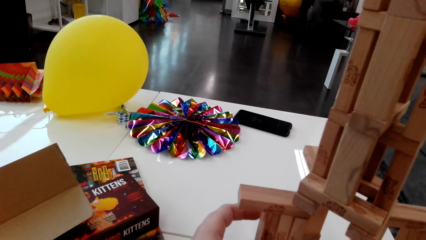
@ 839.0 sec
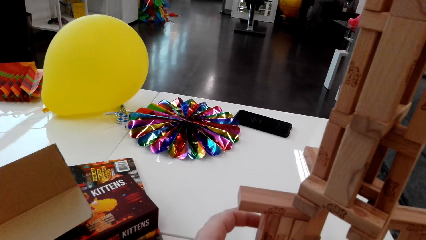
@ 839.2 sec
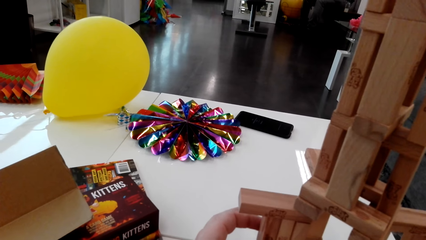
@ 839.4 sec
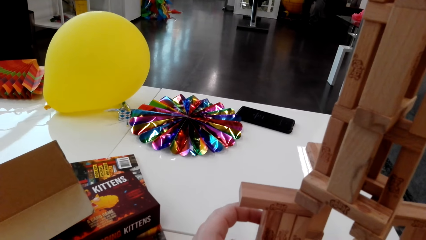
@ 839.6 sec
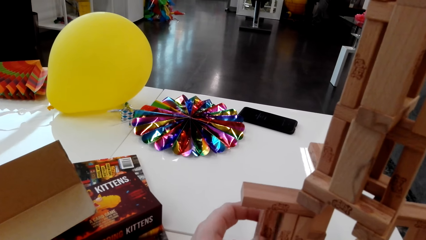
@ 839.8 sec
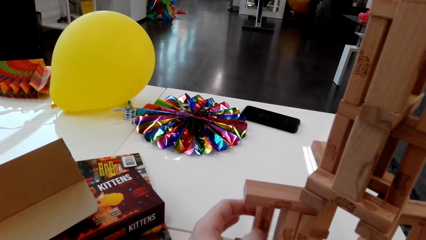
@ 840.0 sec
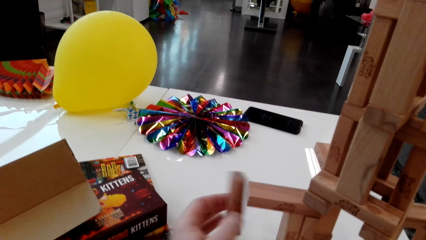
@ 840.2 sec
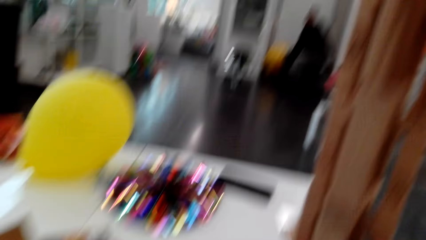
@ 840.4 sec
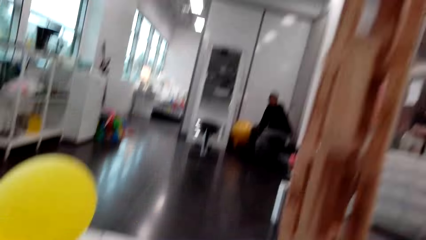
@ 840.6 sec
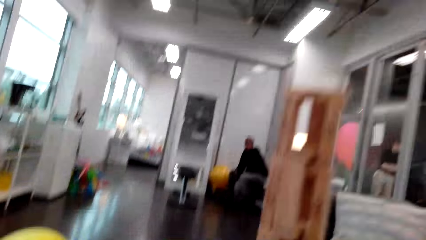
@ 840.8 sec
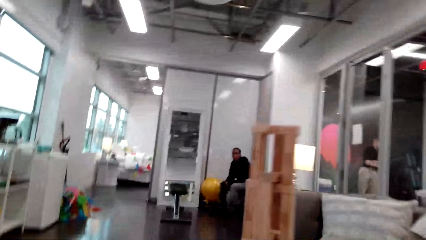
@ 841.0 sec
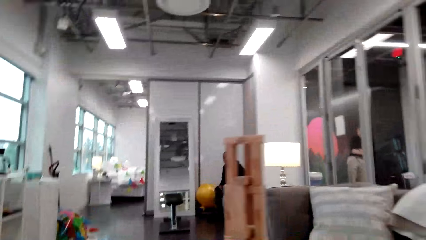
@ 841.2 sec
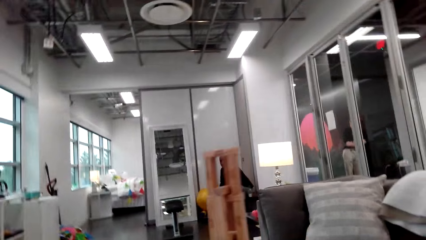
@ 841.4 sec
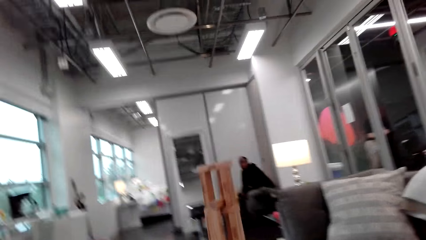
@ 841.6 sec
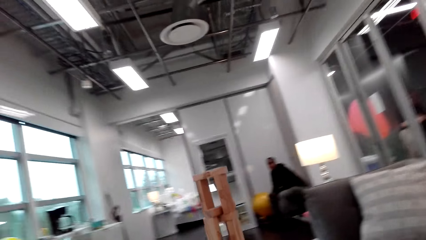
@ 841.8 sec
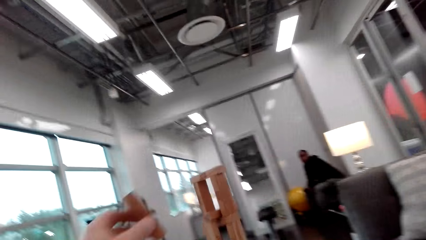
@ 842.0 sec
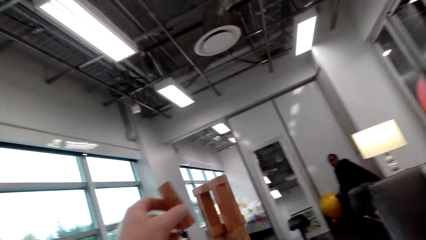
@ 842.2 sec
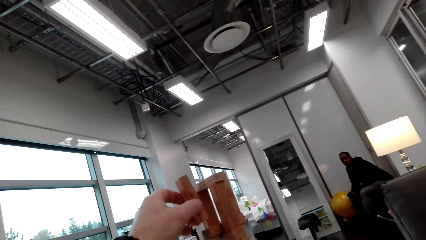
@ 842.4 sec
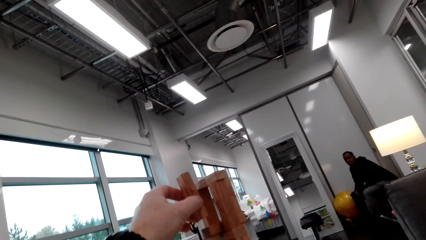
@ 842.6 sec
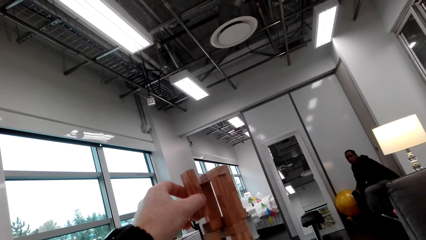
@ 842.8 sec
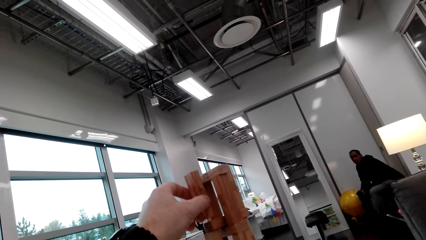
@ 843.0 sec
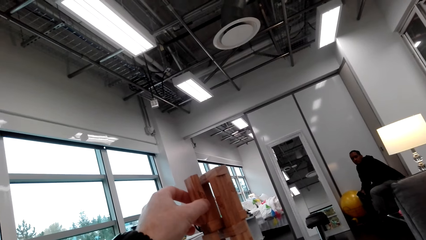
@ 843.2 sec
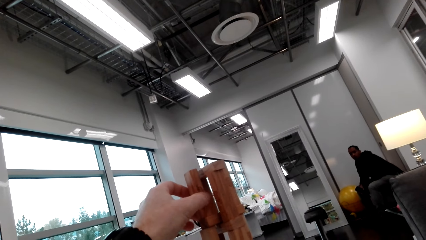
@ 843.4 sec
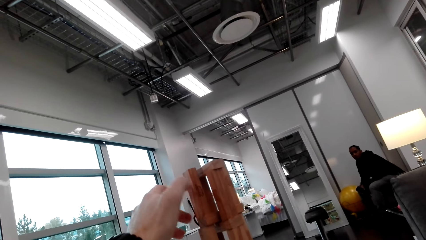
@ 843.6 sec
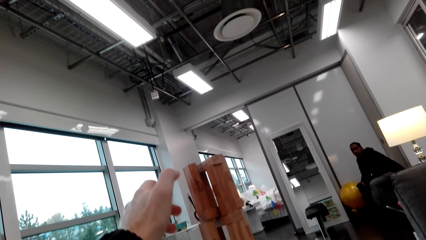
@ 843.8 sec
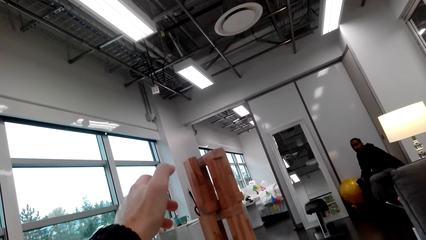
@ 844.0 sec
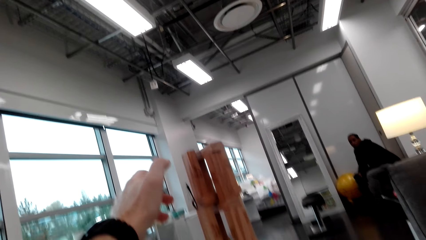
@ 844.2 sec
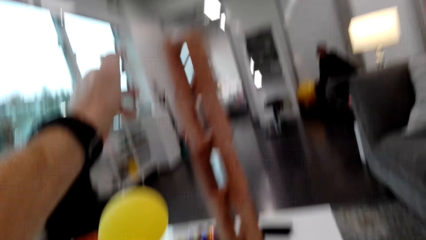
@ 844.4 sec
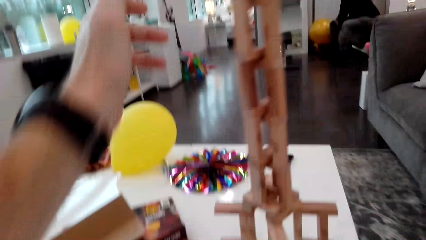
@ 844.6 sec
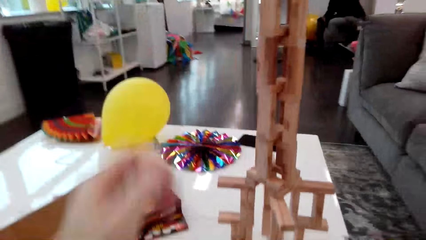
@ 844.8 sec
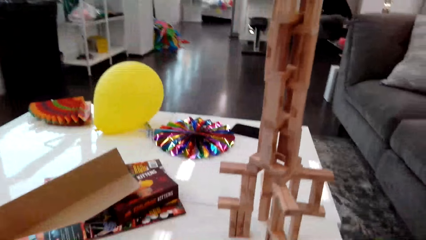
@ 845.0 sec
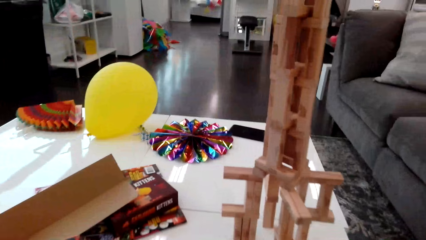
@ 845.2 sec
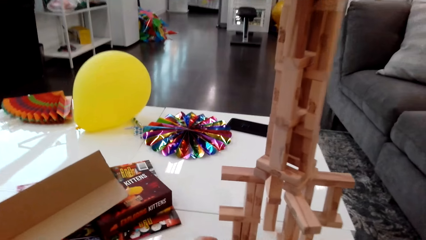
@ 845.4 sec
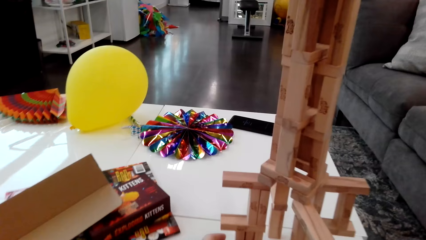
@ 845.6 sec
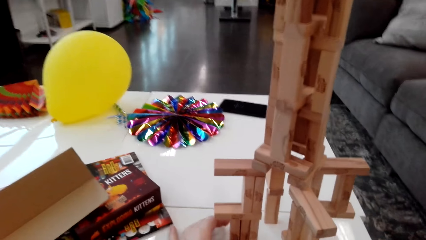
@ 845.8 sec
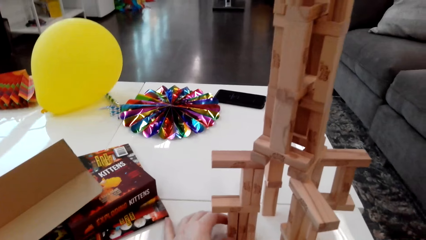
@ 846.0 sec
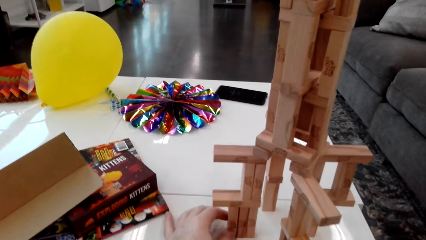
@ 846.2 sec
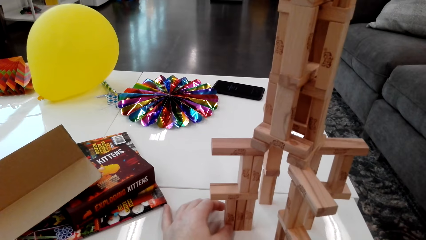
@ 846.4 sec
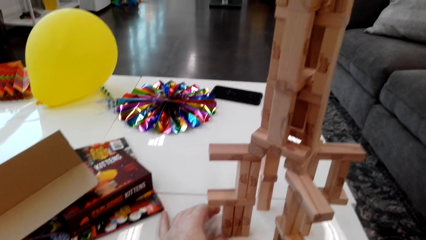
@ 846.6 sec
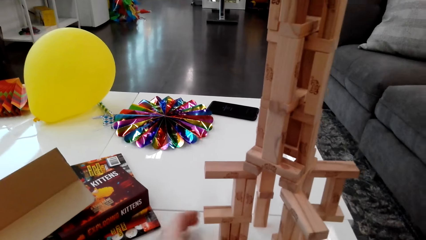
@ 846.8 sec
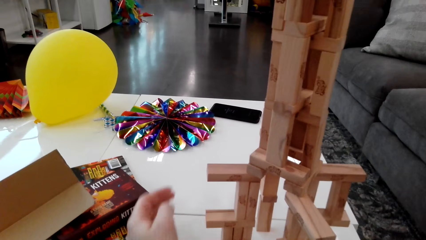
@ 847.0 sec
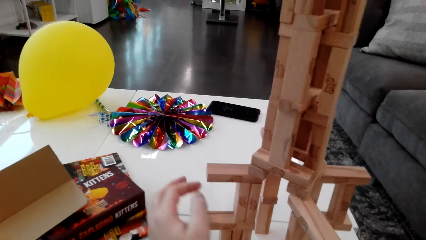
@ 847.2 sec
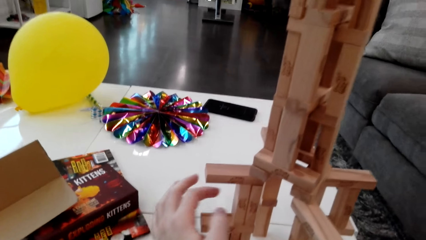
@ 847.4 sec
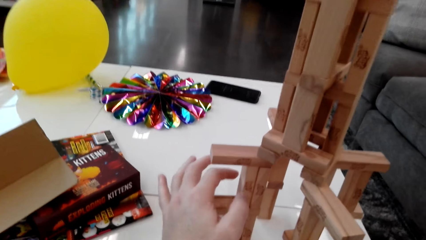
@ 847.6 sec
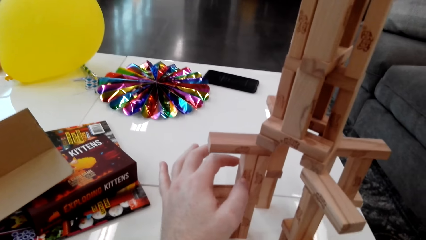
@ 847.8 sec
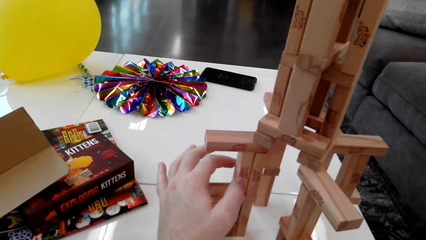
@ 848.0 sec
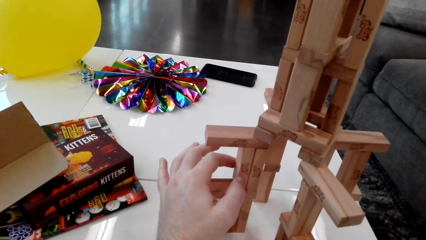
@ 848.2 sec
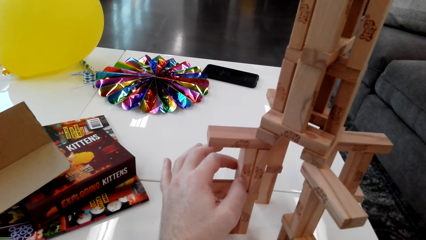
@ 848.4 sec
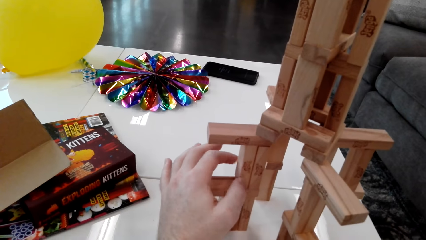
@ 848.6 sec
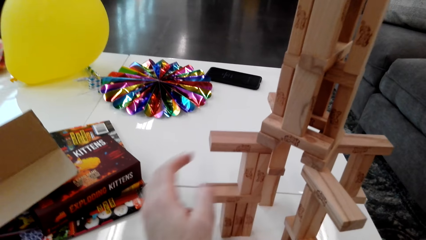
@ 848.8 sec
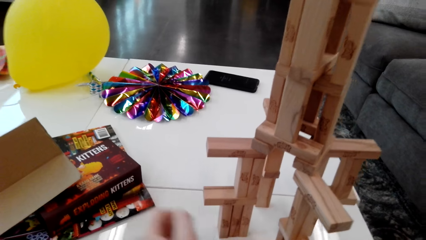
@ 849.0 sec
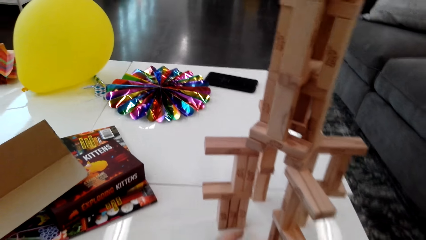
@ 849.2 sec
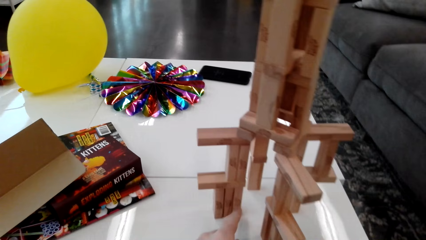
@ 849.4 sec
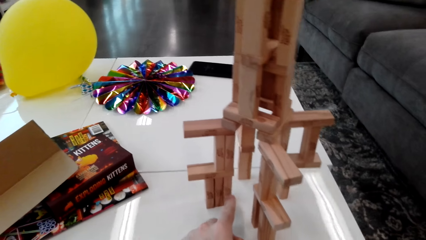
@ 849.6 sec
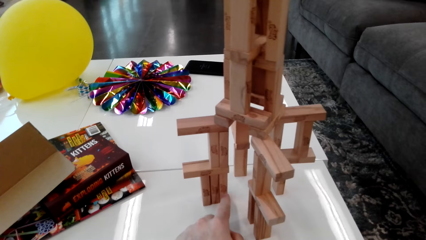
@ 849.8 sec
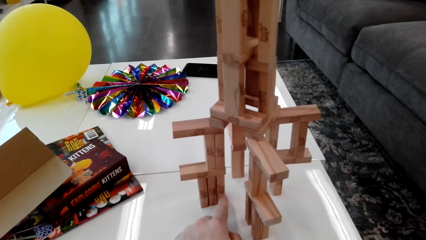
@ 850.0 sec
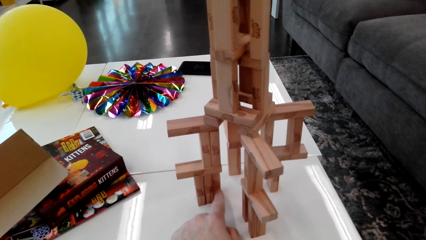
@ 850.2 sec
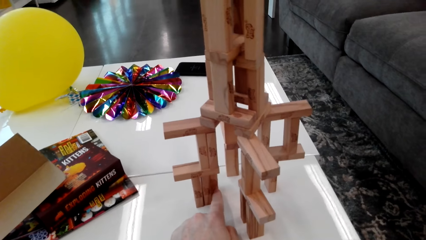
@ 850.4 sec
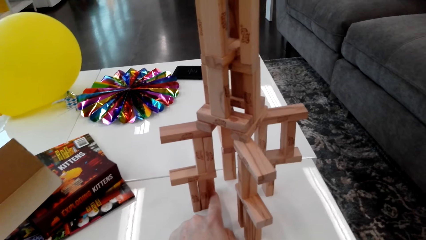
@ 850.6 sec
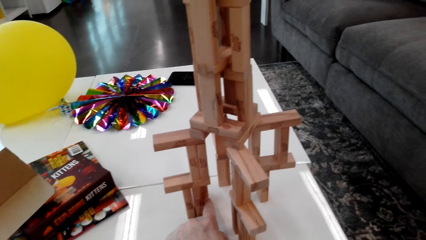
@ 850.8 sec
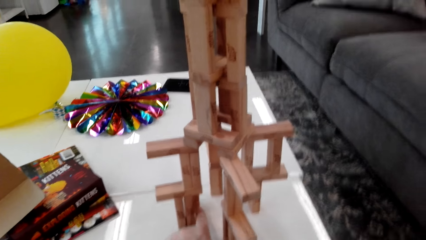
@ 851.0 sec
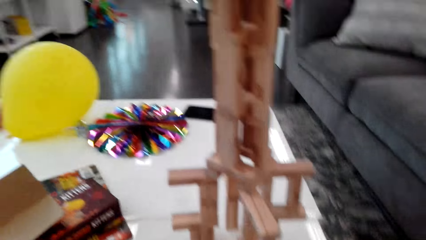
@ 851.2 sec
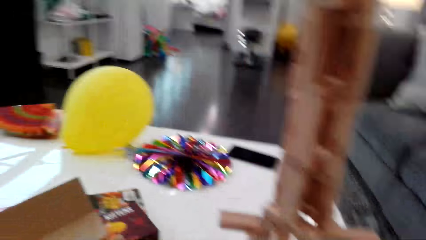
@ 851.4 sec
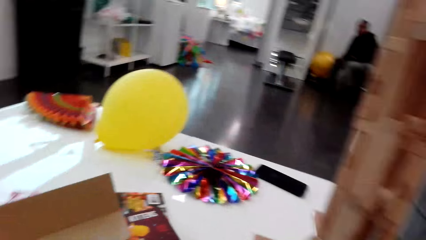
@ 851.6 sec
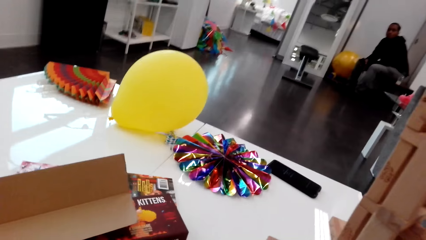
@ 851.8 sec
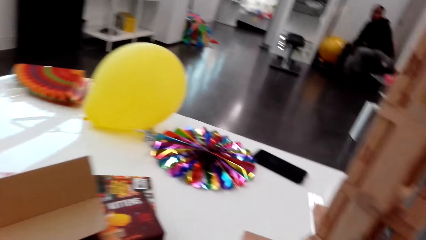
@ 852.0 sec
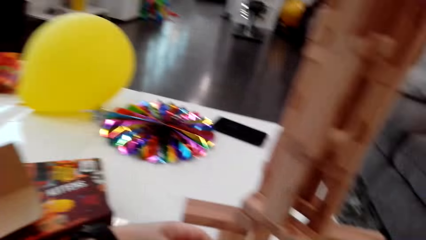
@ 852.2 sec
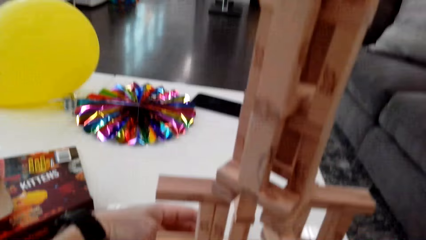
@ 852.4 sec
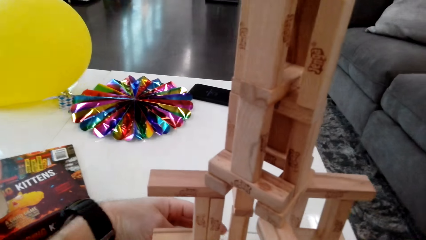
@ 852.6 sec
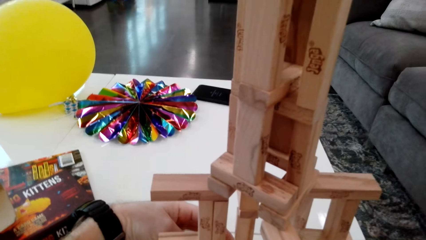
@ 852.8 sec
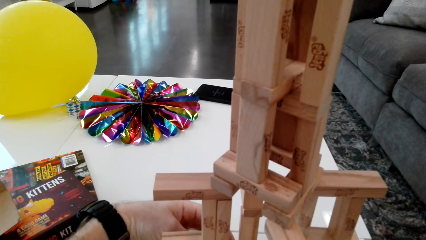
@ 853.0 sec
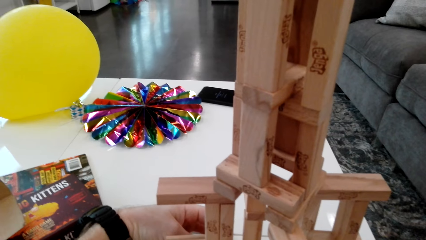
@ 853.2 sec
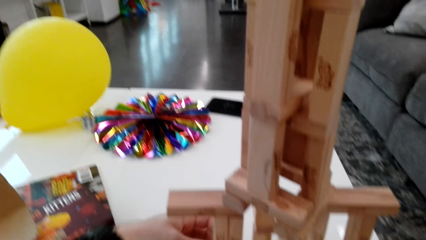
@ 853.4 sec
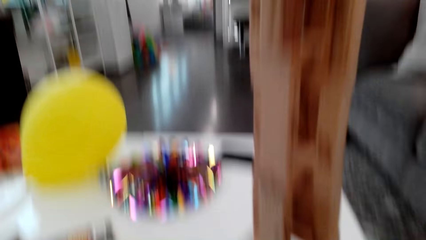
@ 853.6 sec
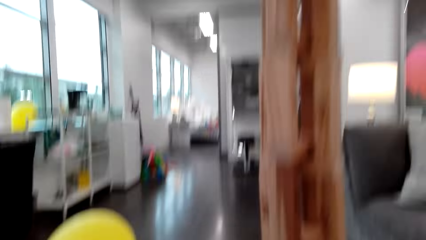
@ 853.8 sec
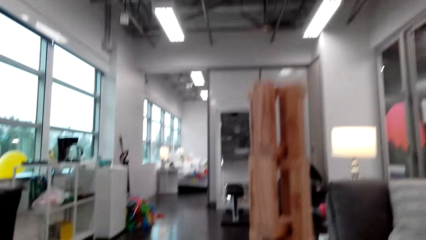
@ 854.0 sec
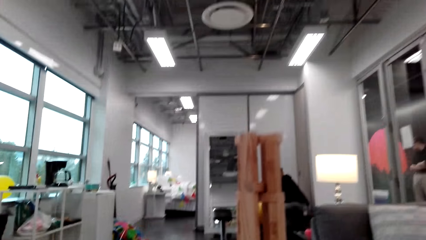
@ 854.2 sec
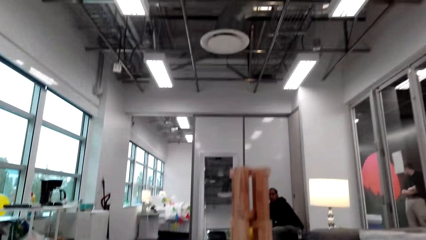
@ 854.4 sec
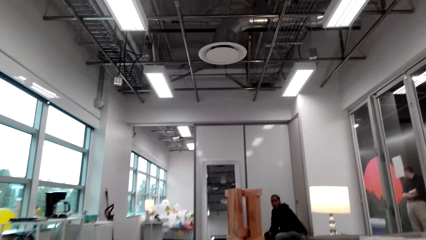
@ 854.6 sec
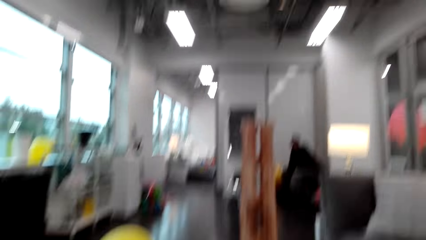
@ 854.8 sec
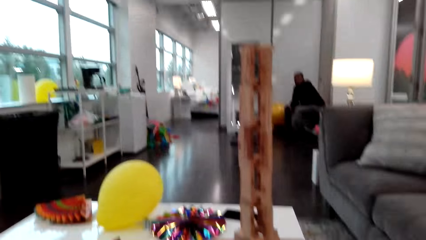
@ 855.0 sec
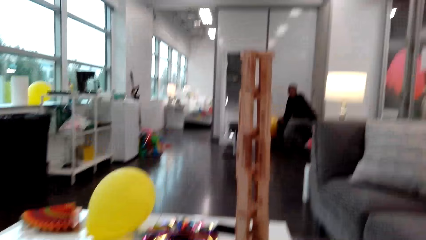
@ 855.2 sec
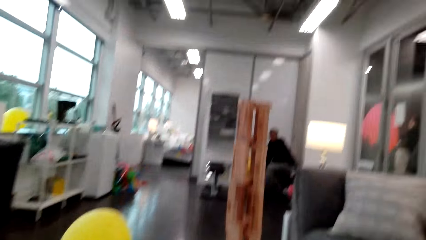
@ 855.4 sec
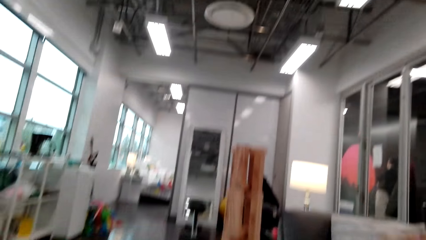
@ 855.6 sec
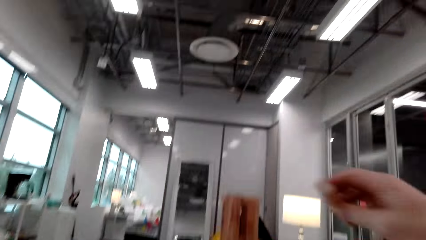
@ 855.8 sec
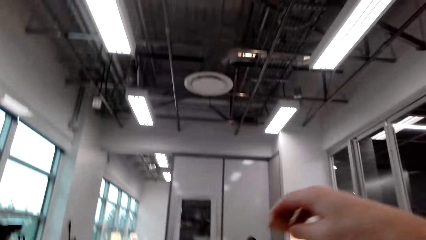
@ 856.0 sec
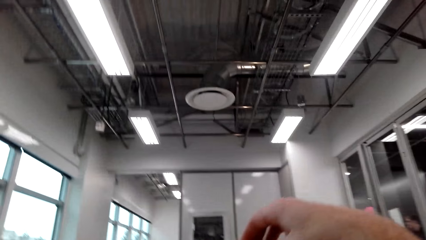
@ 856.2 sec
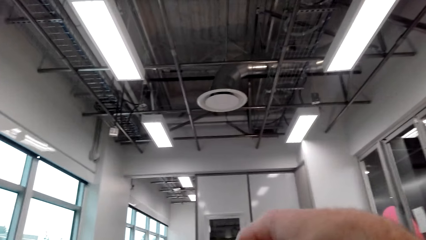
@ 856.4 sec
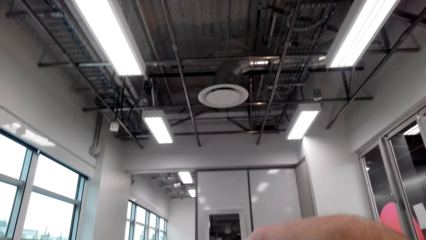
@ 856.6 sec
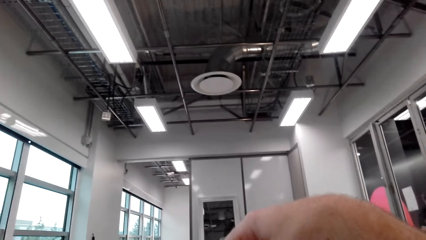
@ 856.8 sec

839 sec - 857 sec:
The camera wearer removes a cube or small piece of wood from the stack. A man responds to the camera wearer. The camera wearer places the small piece of wood on a stack of wood and talks to the man. He picks up a small piece of wood and looks around. He picks up a small piece of wood. He moves his head.
